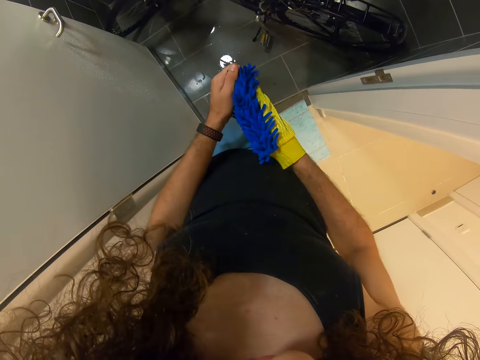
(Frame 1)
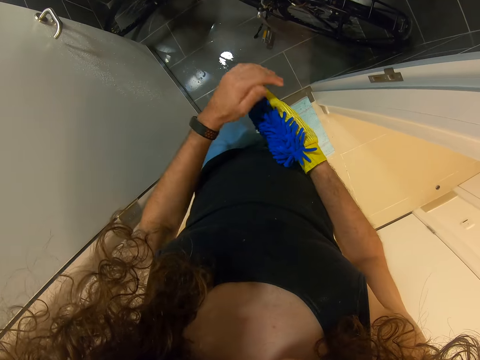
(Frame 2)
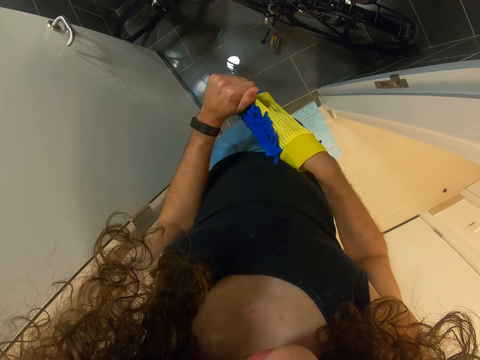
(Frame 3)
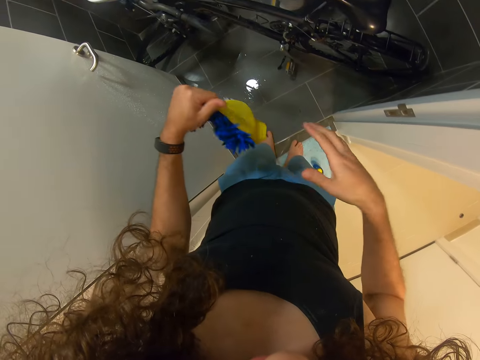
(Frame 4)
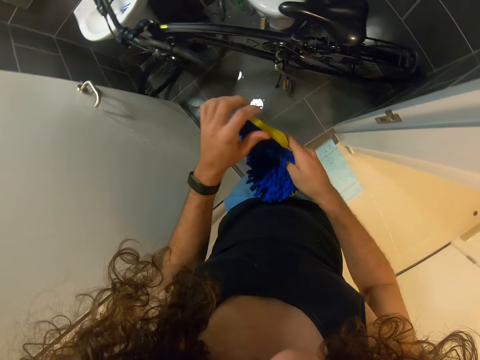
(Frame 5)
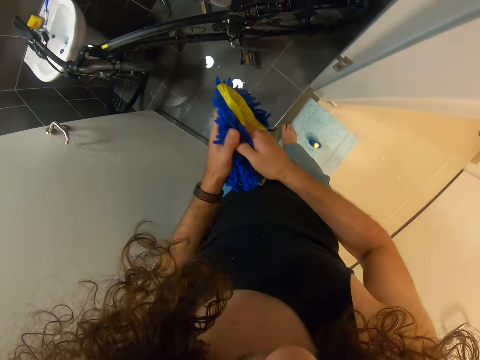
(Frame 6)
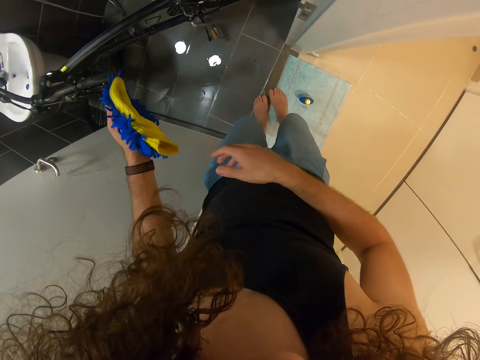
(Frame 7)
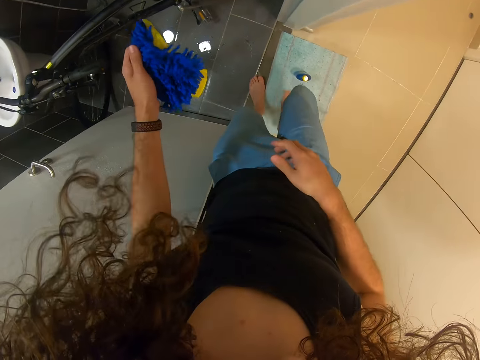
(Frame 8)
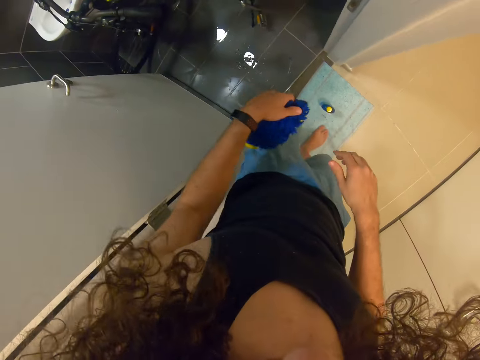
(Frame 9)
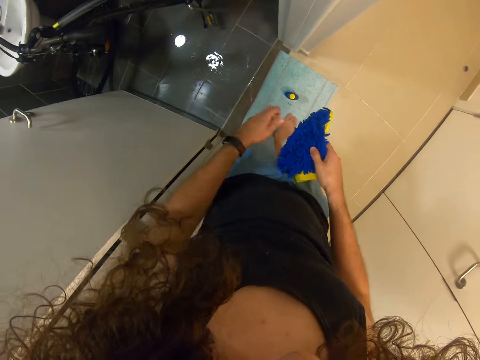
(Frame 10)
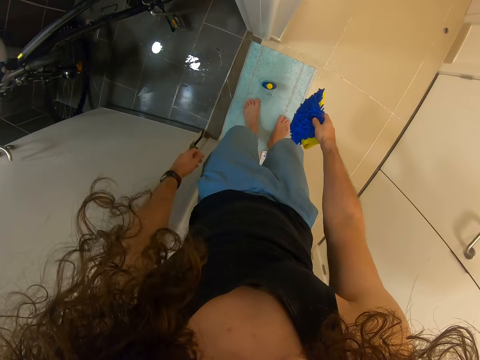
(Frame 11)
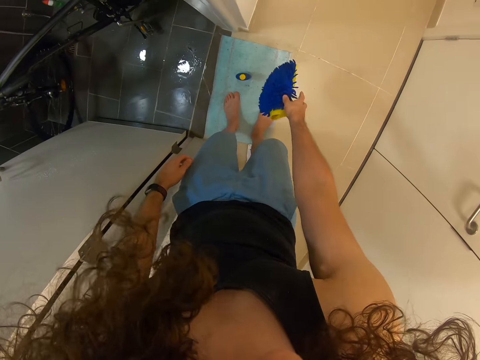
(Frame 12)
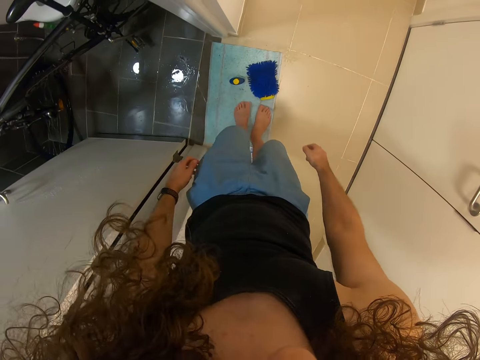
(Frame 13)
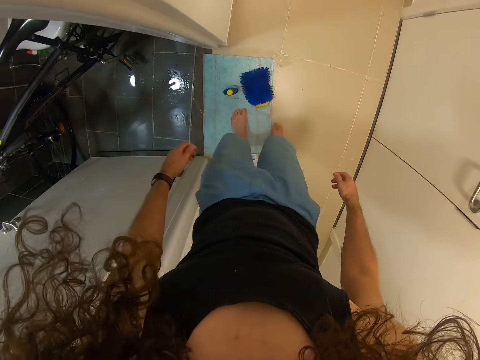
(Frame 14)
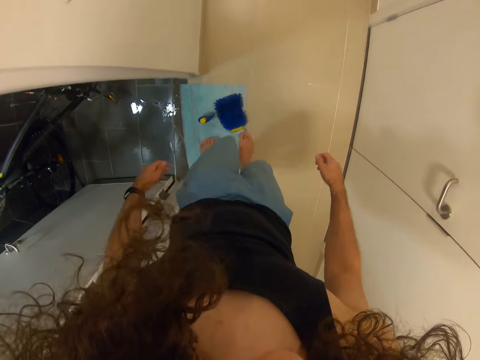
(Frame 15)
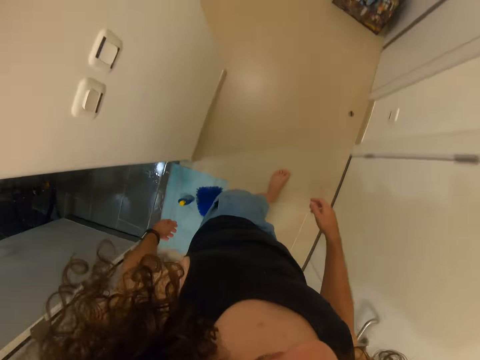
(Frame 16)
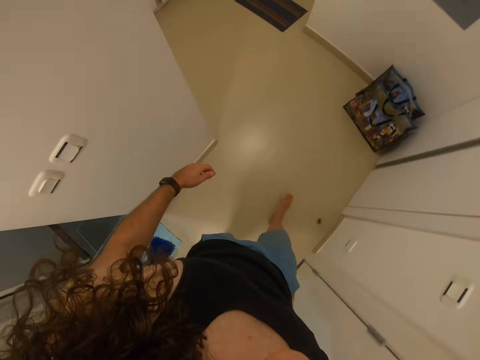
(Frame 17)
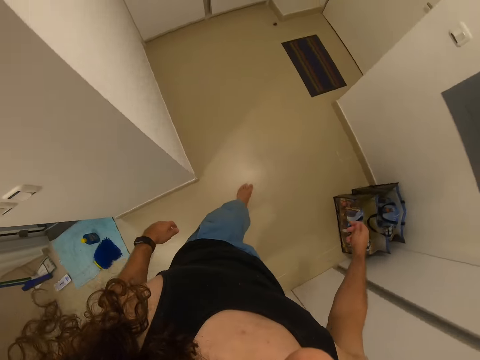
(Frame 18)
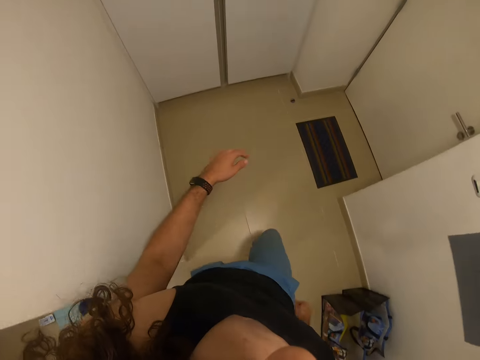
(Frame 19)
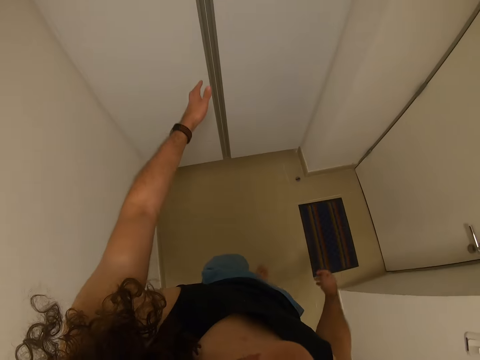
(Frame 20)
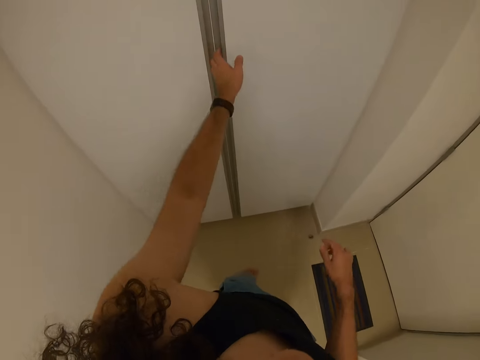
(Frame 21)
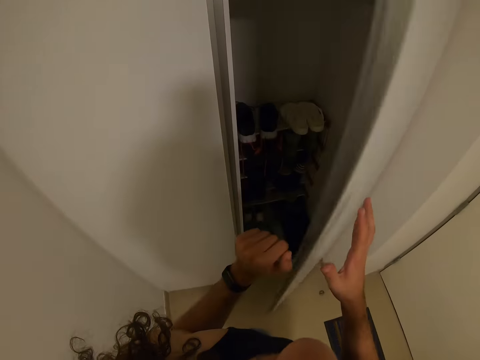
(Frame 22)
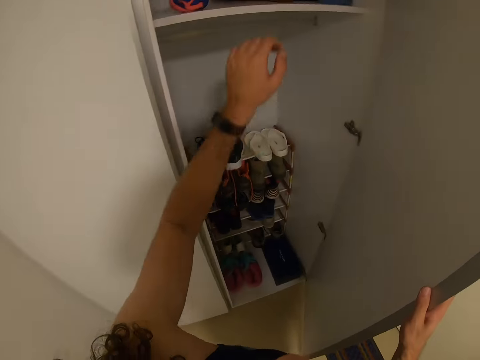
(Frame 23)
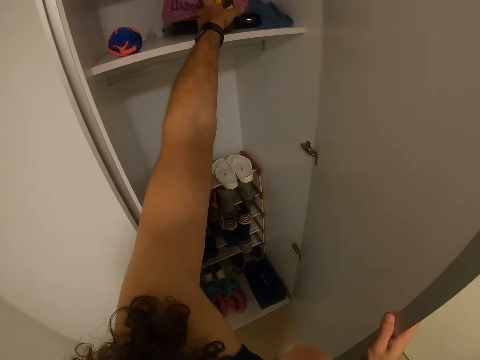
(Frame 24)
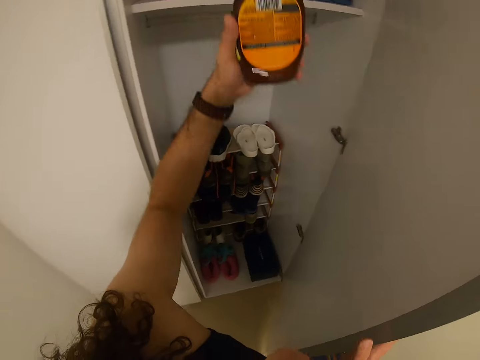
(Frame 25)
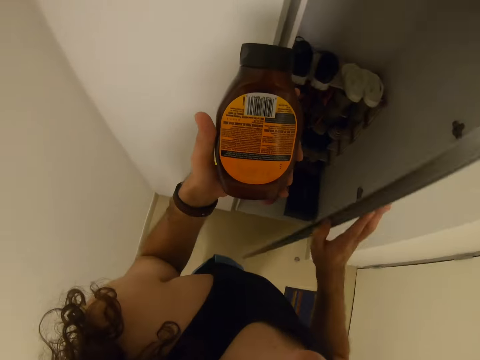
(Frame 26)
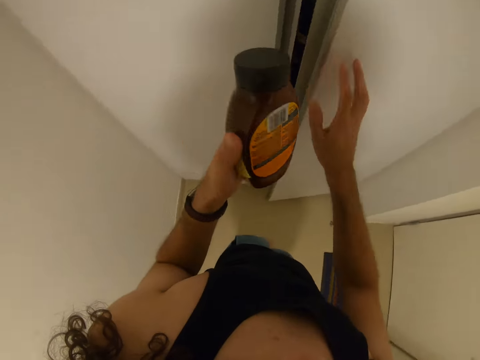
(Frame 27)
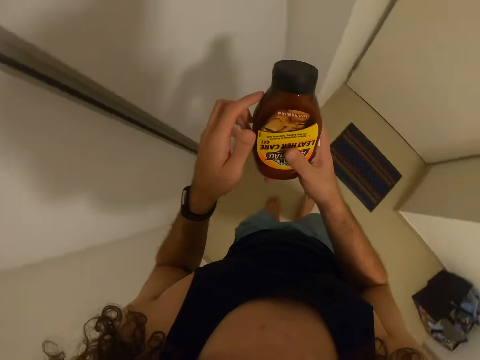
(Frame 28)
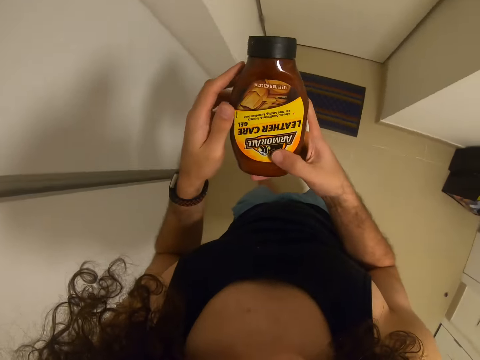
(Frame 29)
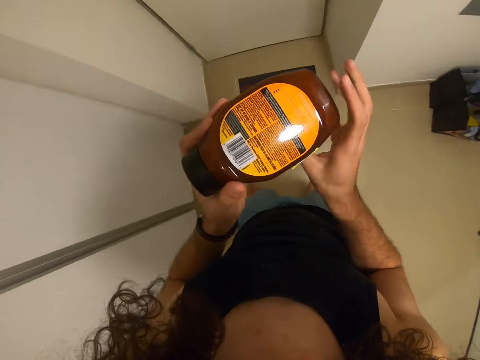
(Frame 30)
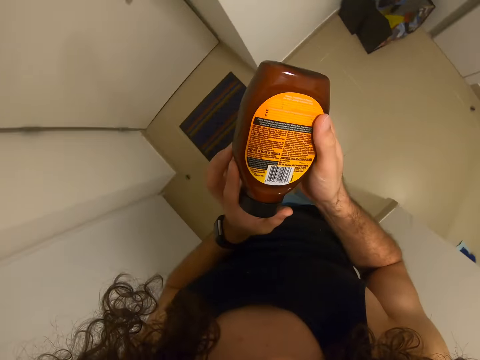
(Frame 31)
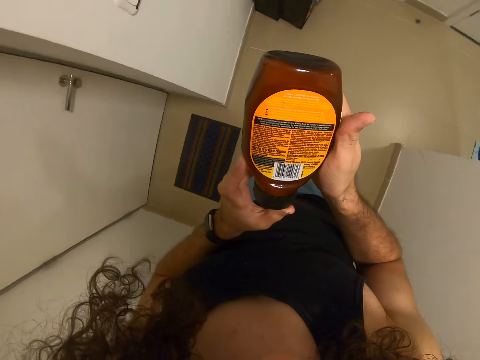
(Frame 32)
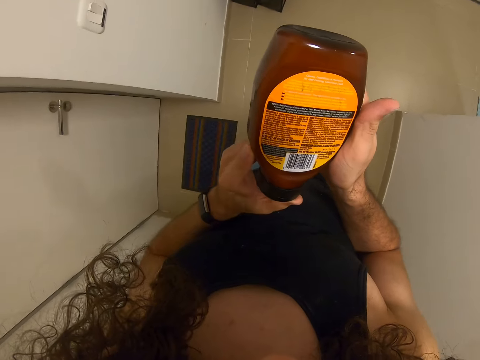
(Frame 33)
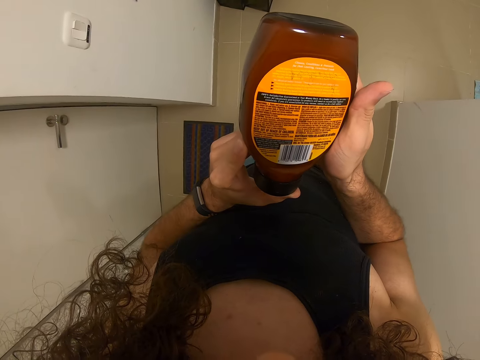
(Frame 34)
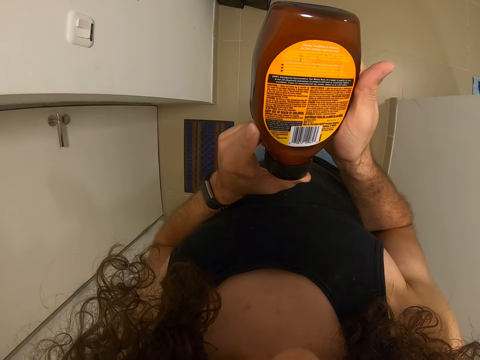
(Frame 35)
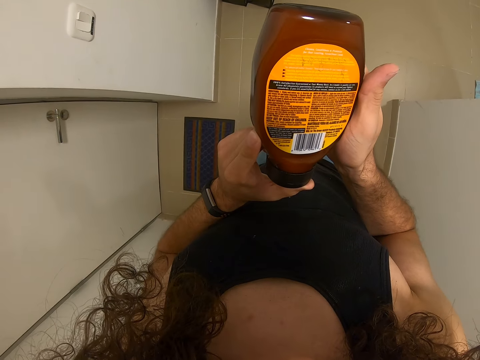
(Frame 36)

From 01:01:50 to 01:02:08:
The camera wearer removes brush gloves. They look around. They put the brush gloves on the floor. They wipe legs on a mat. They walk in the house. They open a wardrobe. They take something from the wardrobe. They close the wardrobe. They stare at something. They read writing on something.

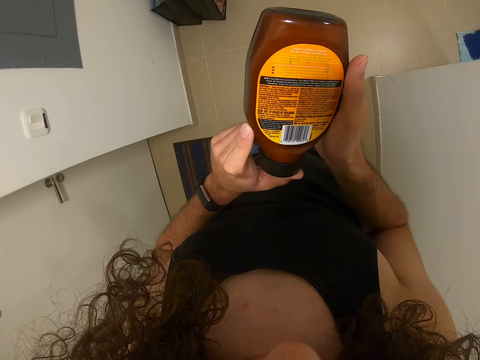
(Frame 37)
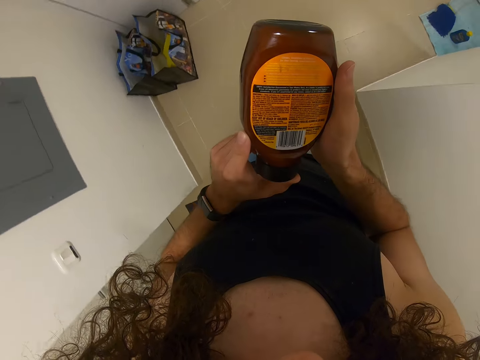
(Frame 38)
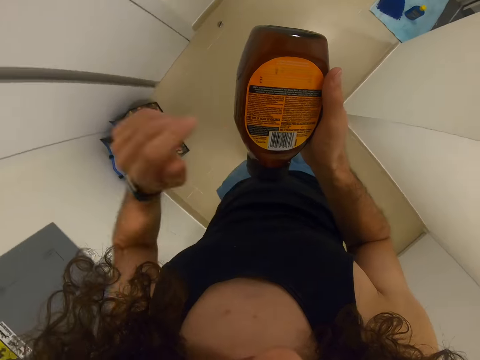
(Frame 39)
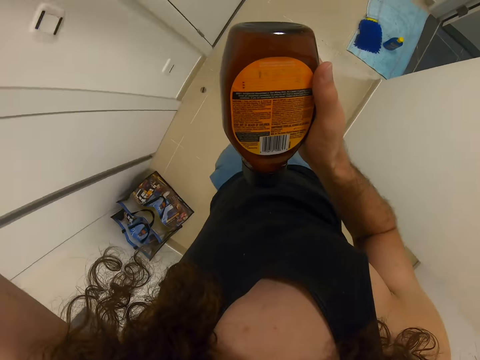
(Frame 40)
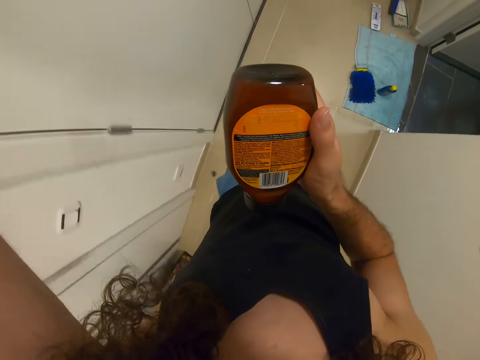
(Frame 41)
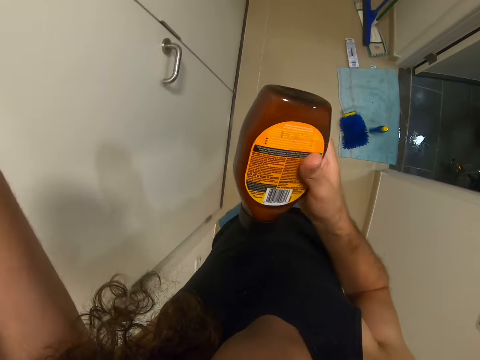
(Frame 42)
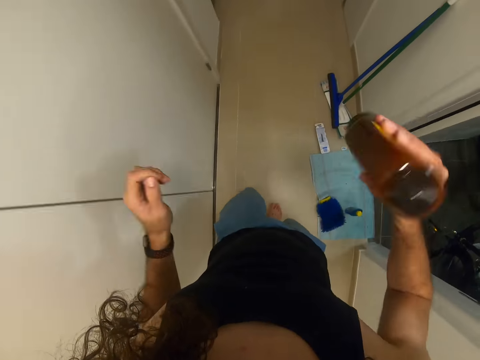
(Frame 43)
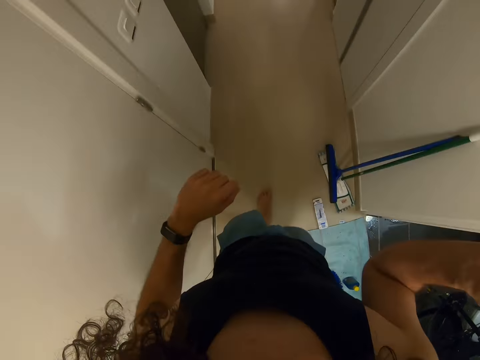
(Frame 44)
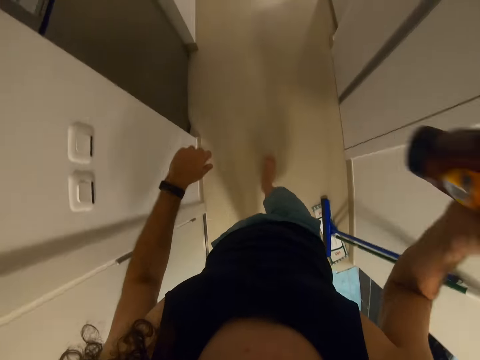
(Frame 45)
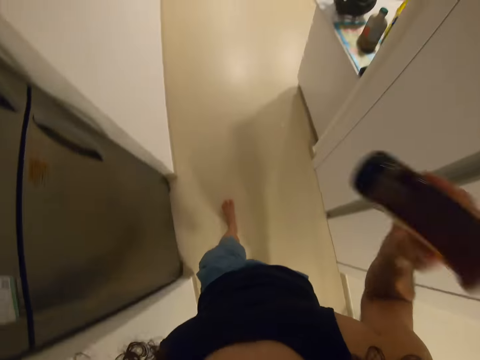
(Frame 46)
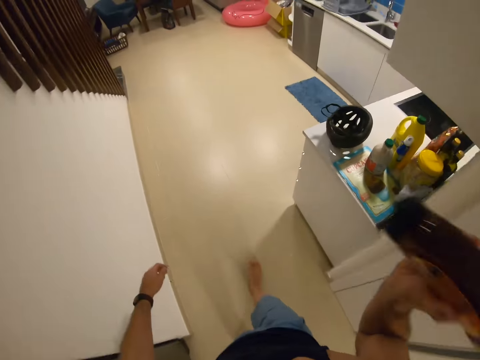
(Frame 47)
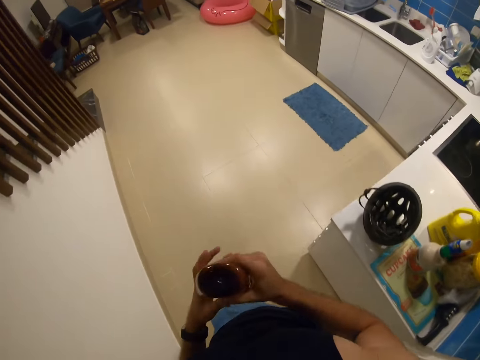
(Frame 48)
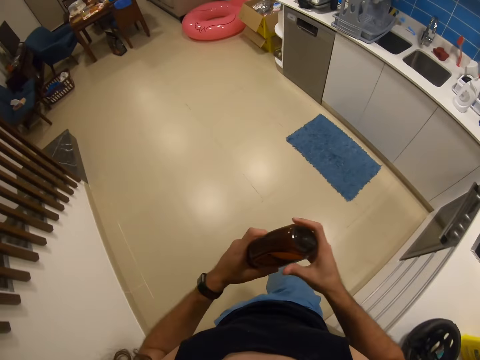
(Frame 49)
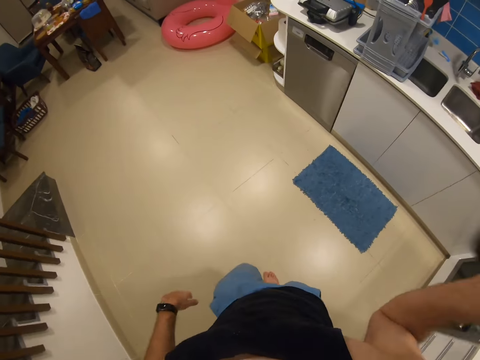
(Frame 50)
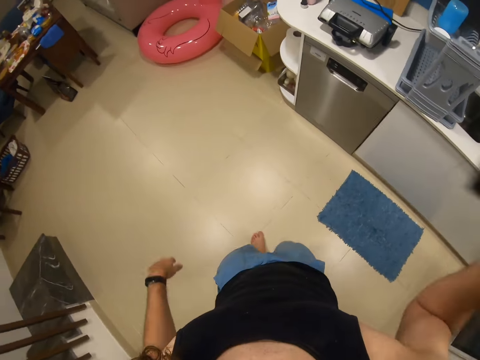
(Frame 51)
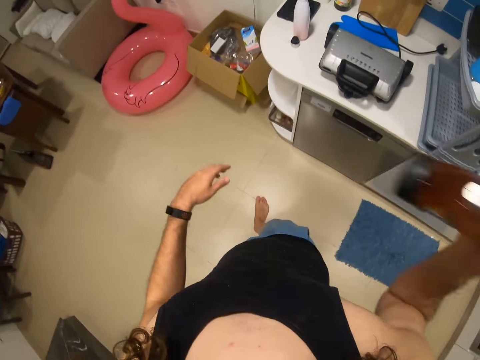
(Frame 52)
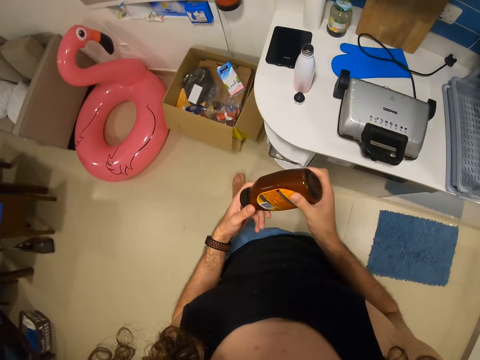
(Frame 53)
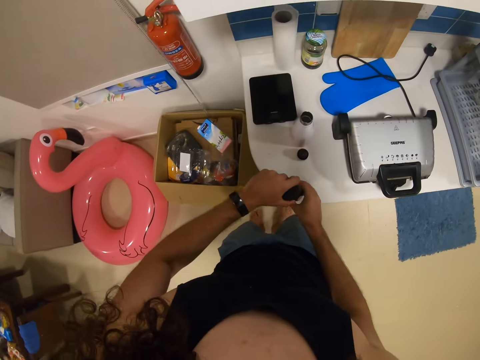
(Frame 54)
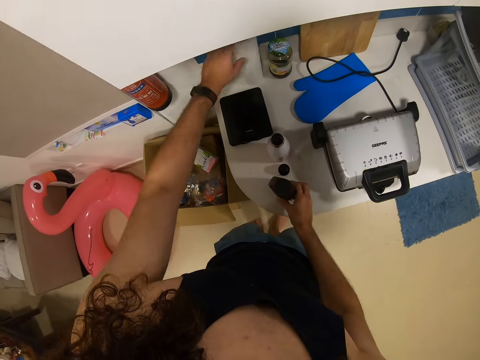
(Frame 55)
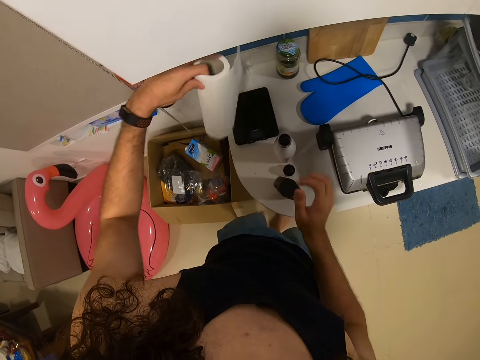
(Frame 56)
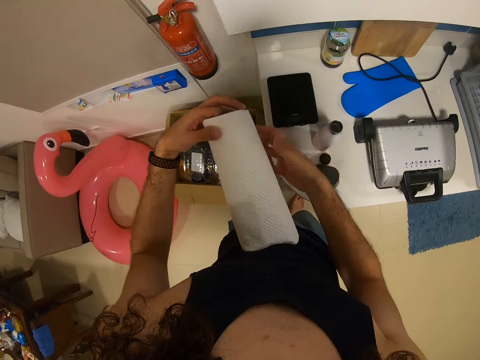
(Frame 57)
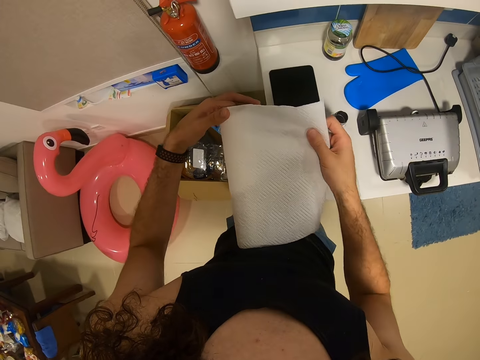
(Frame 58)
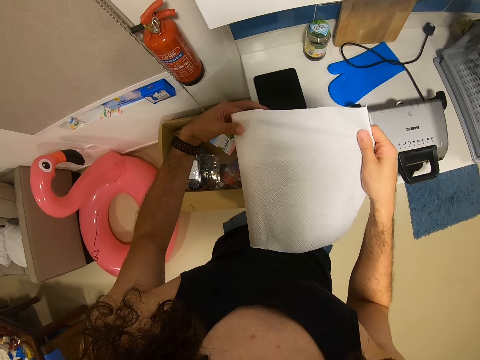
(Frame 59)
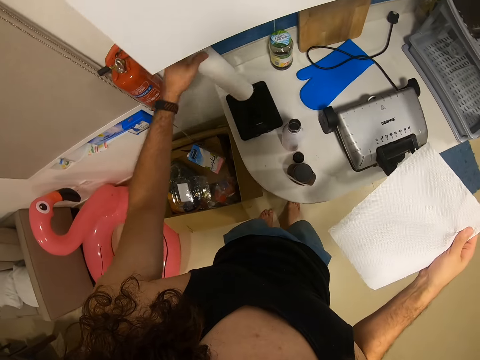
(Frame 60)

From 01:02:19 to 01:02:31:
The camera wearer walks around. They shake something. They drop something. They take a paper roll or paper tissue from the kitchen counter. They tear a piece of the paper roll. They drop the paper tissue.
